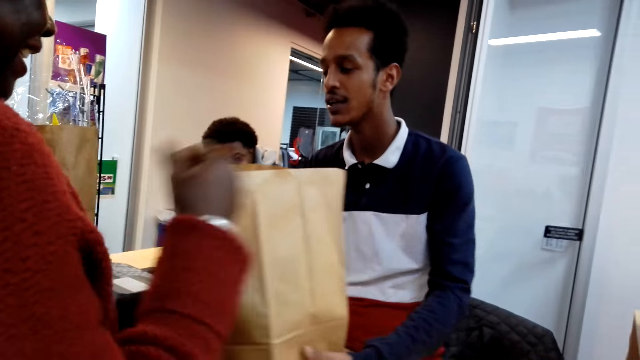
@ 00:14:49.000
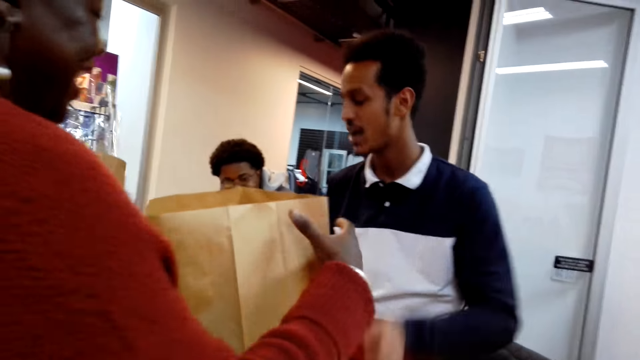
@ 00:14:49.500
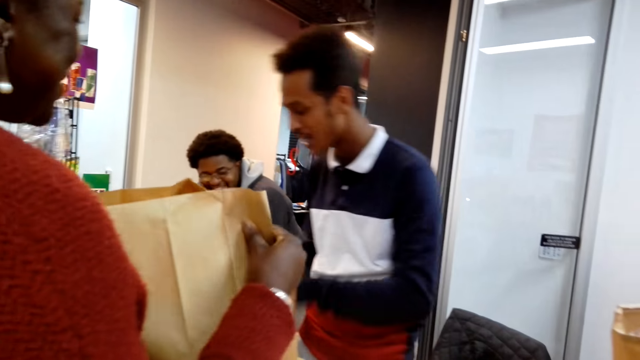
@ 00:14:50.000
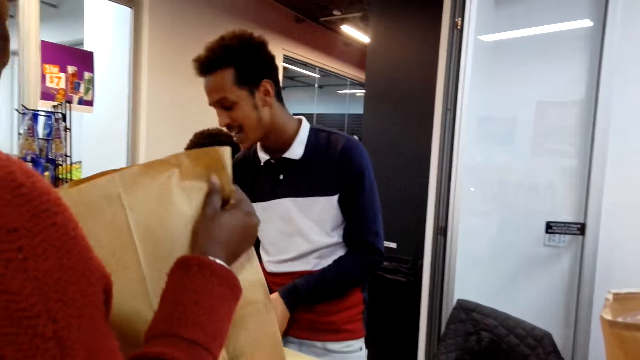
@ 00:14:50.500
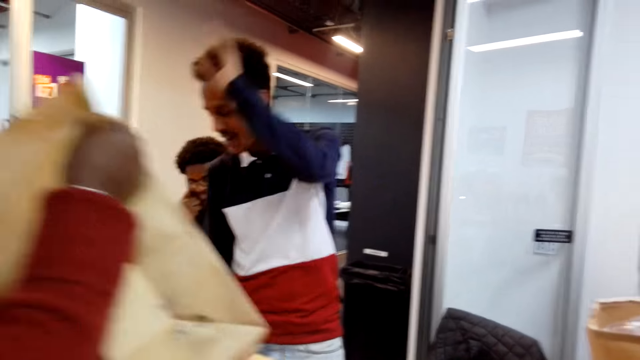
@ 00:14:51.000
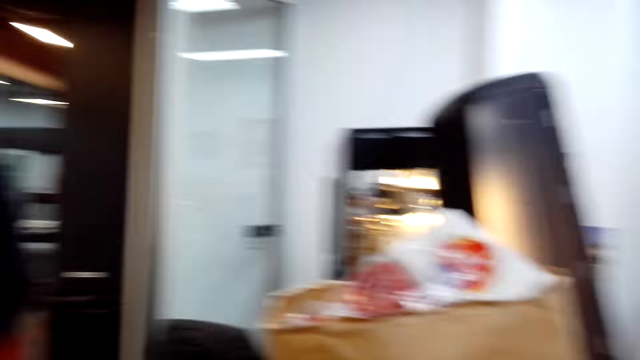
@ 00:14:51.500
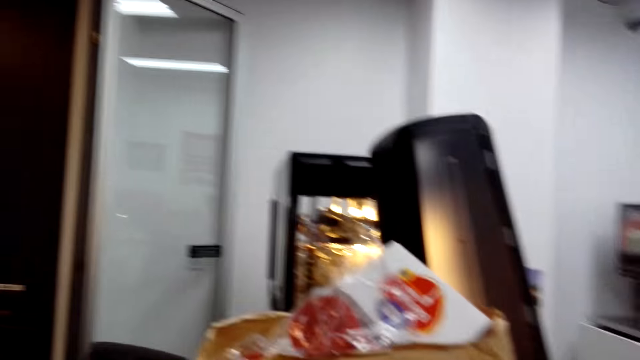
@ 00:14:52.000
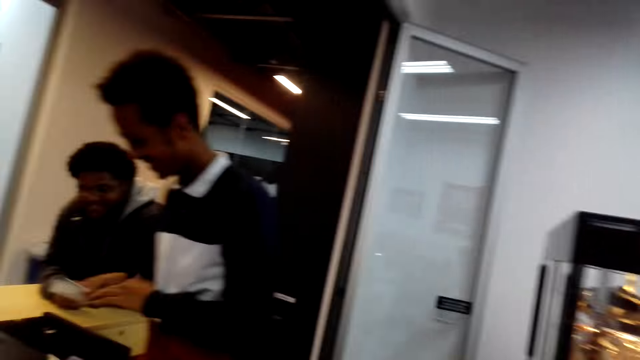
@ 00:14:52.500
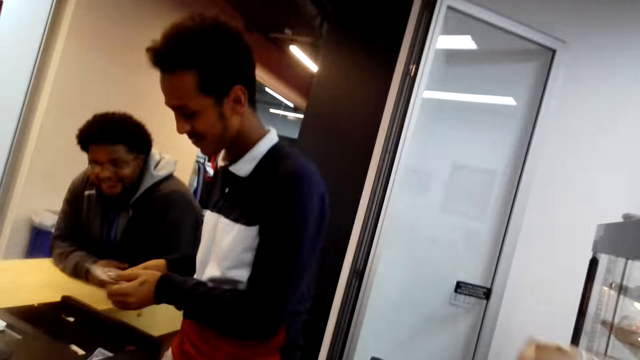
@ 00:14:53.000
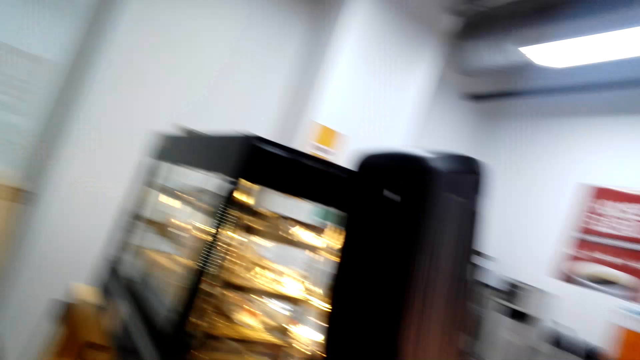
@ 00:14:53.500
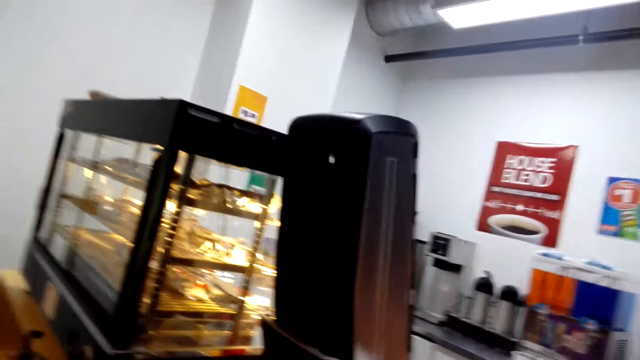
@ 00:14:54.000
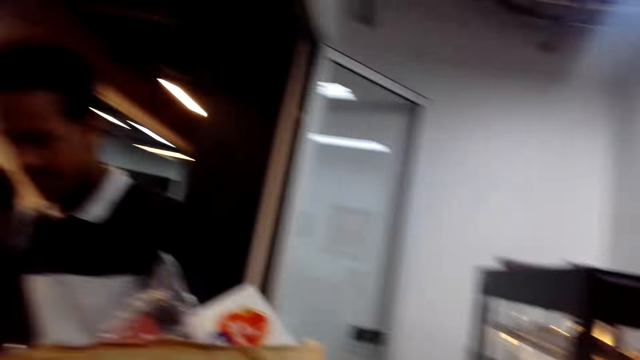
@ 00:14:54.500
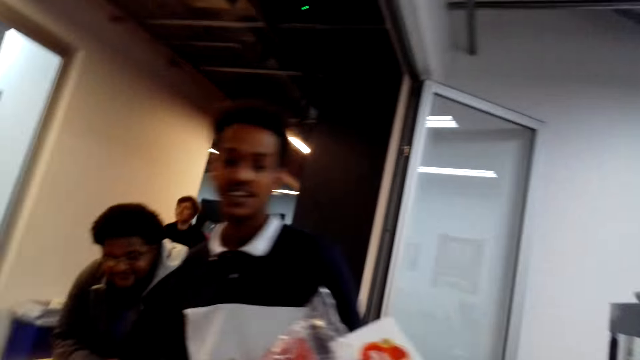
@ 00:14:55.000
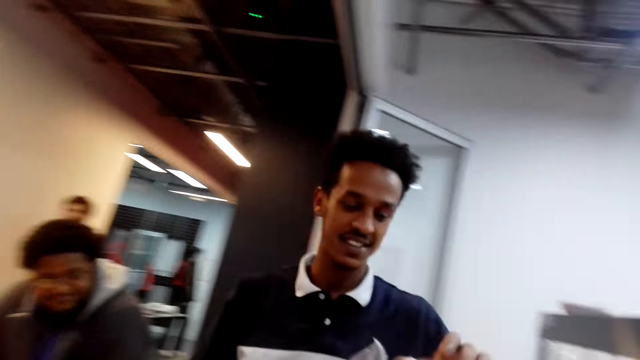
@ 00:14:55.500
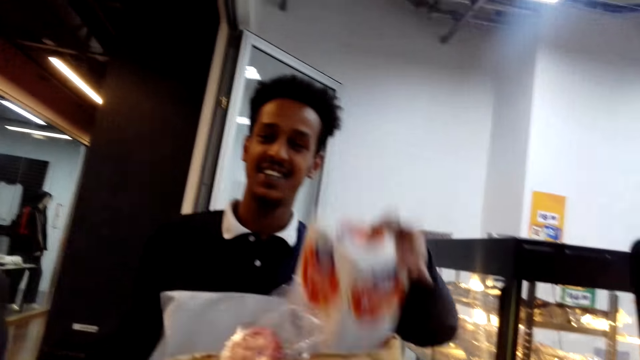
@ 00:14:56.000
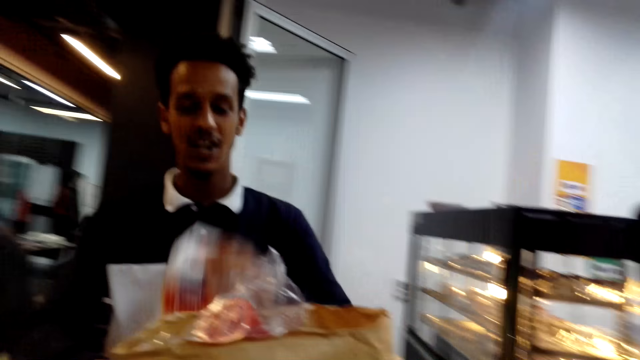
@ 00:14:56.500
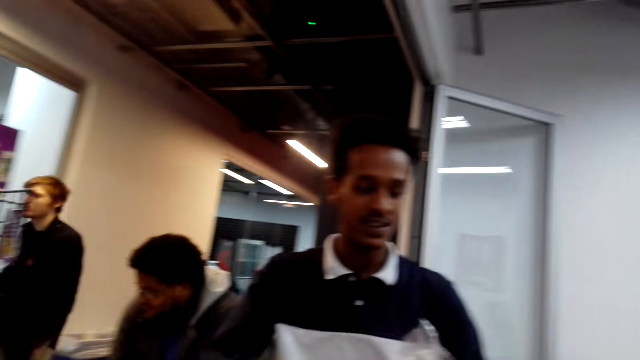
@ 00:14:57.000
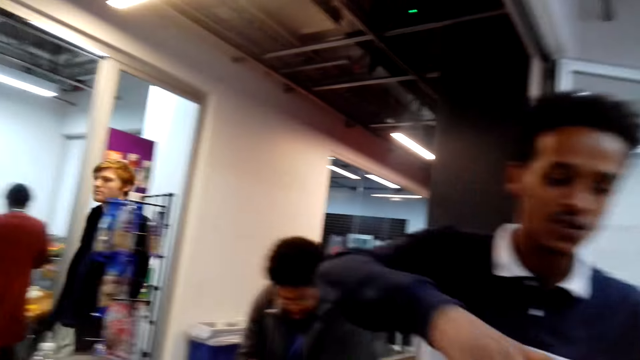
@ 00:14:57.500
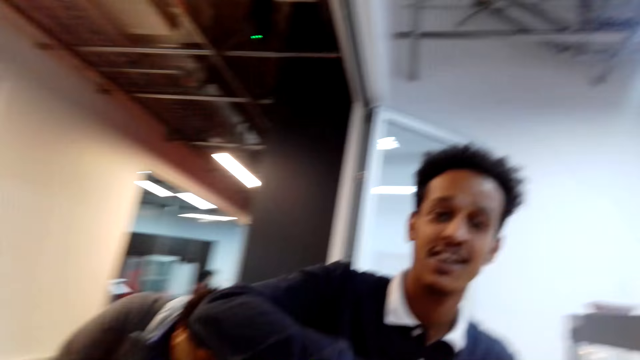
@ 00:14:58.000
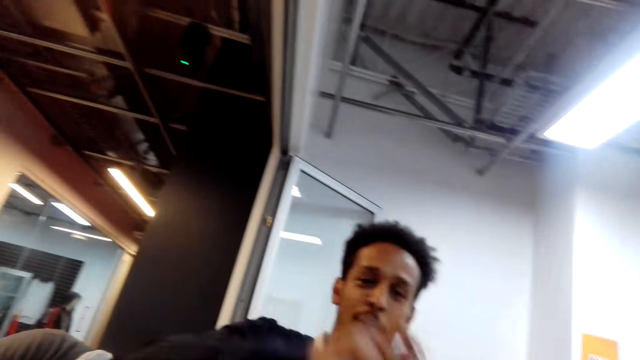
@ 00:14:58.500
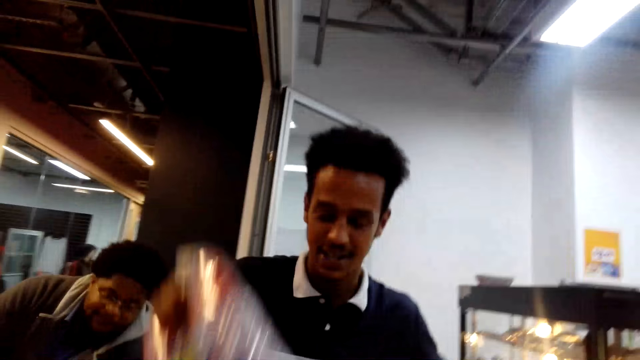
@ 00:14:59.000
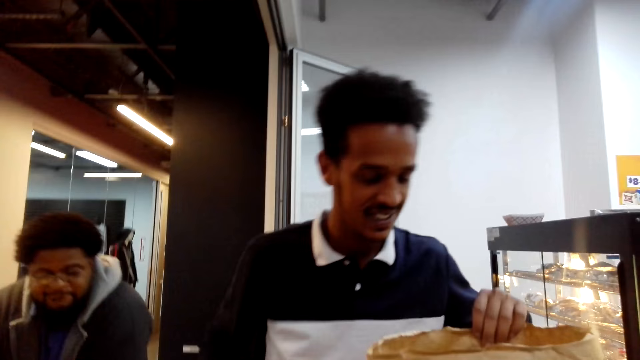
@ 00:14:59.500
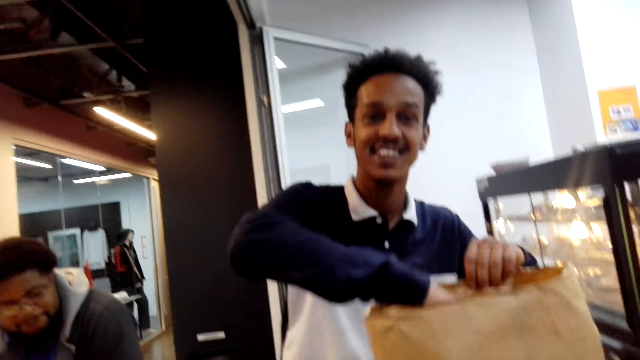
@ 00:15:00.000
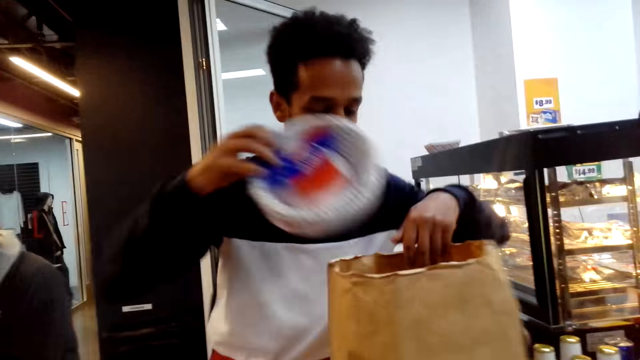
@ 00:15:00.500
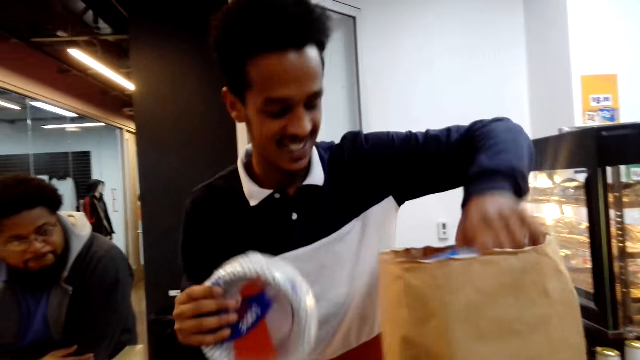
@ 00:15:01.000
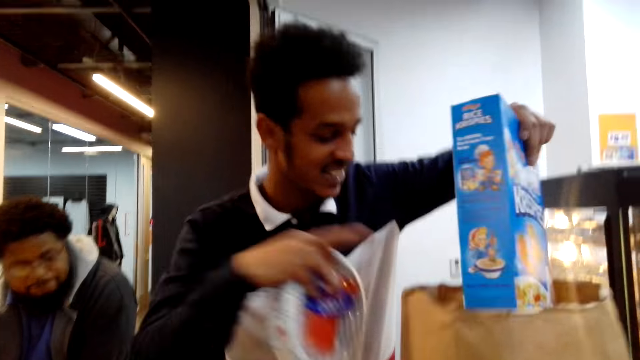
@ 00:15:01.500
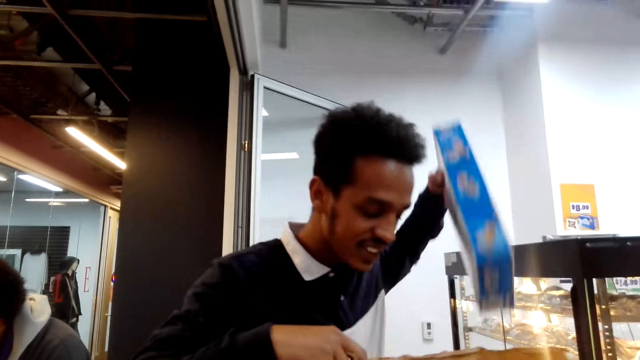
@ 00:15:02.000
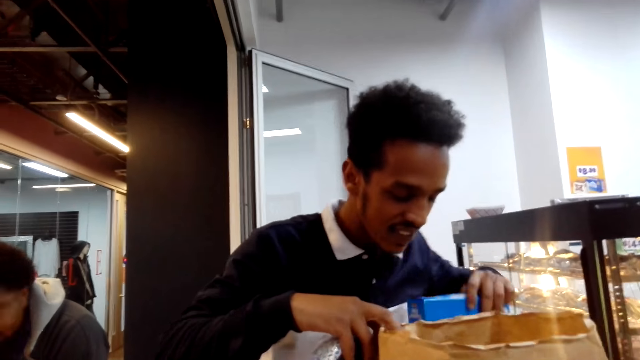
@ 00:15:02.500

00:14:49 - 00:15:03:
A man converses with a woman. The camera wearer looks around the supermarket. They move the camera around. They converse with the man. The man converses with the camera wearer. The camera wearer packs the food. The man unpacks the food from the paper.

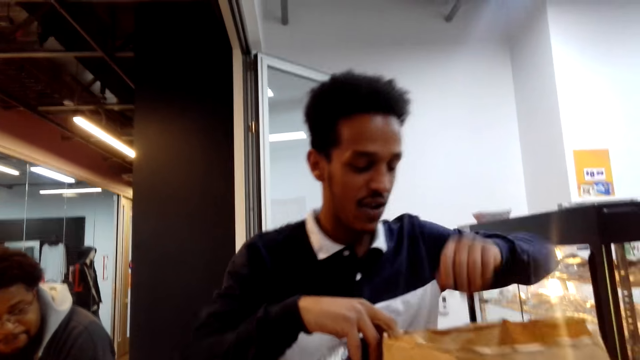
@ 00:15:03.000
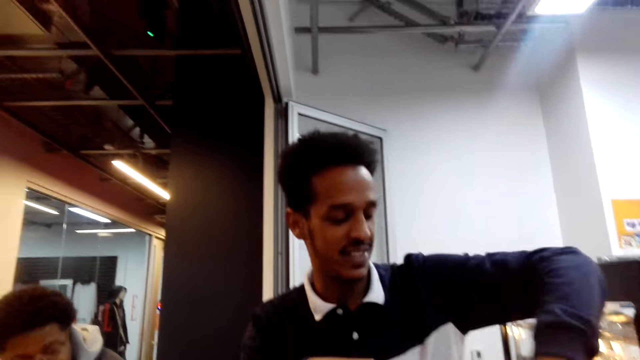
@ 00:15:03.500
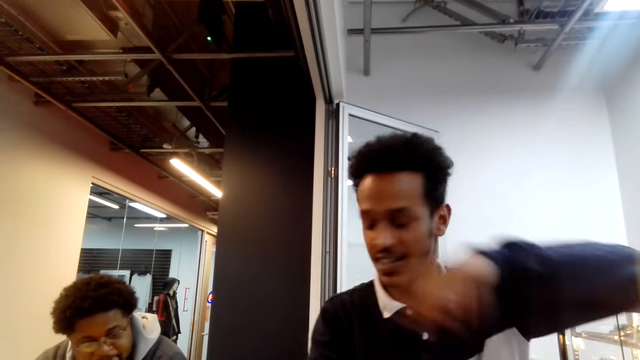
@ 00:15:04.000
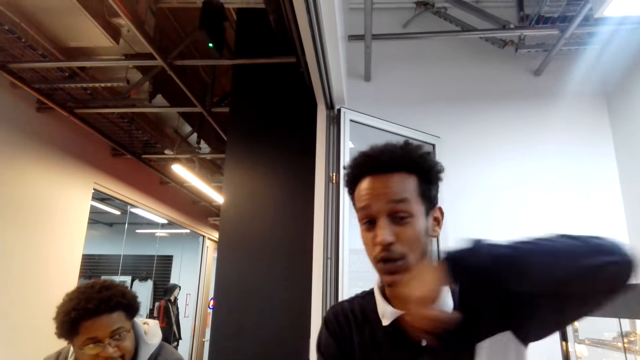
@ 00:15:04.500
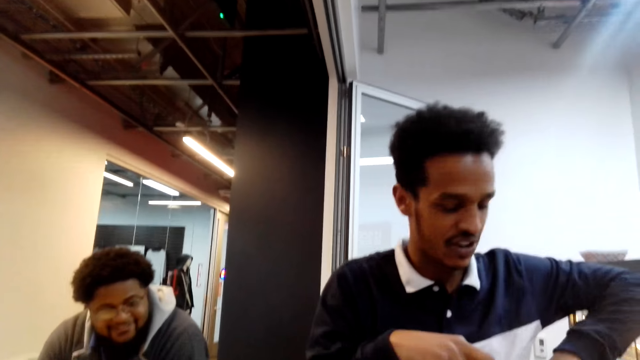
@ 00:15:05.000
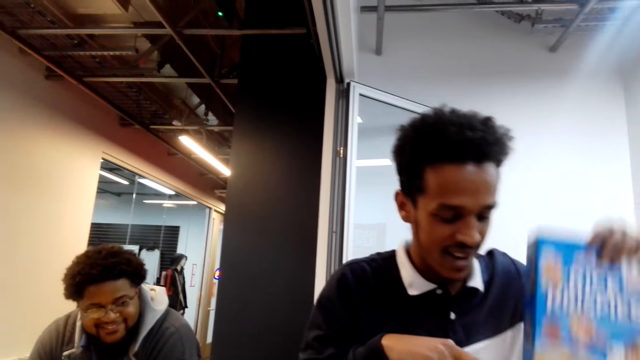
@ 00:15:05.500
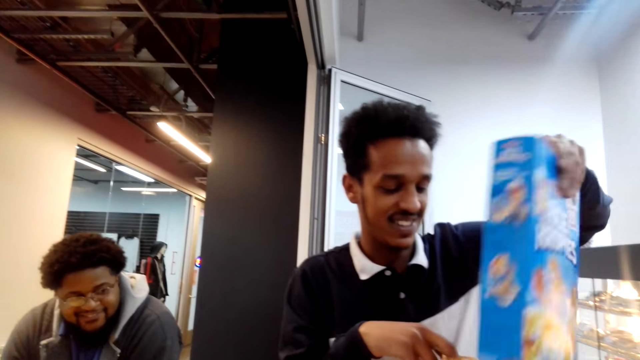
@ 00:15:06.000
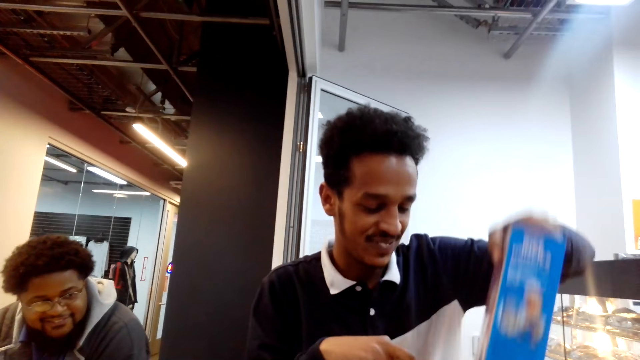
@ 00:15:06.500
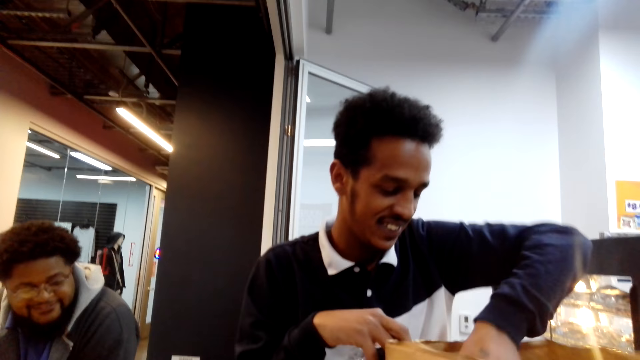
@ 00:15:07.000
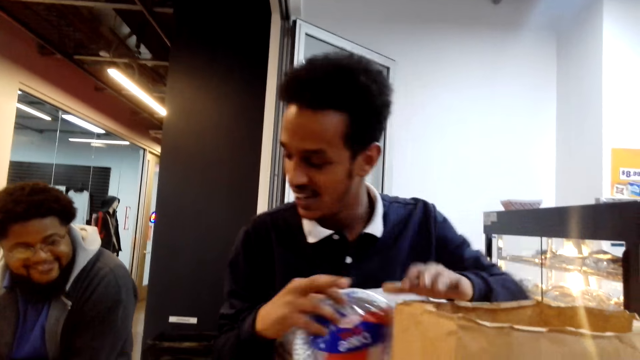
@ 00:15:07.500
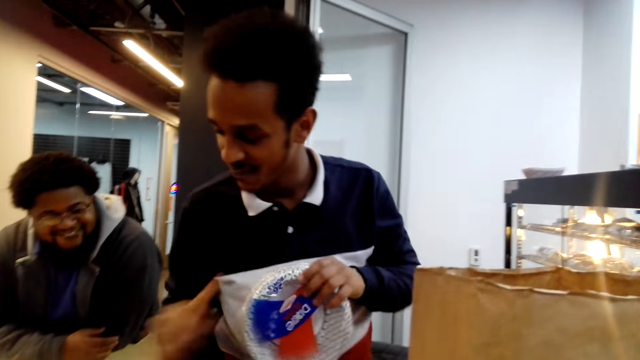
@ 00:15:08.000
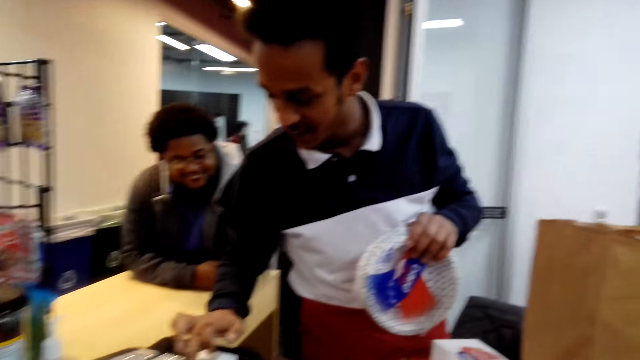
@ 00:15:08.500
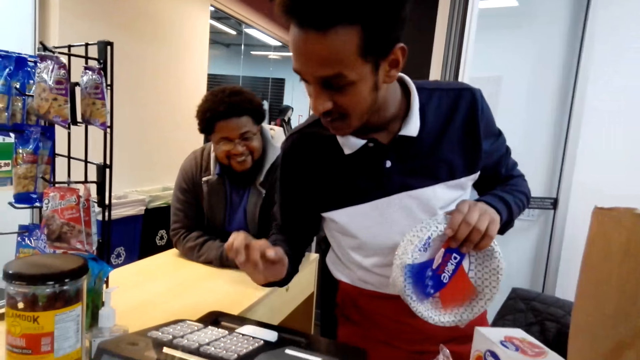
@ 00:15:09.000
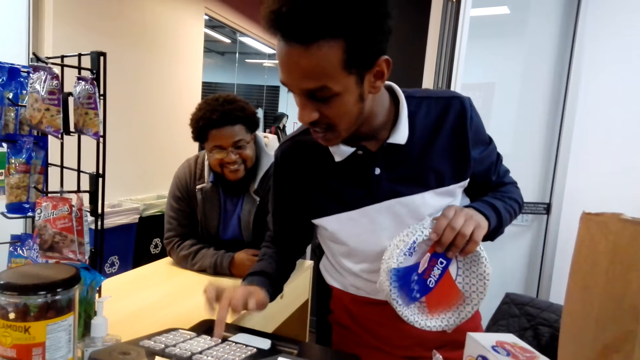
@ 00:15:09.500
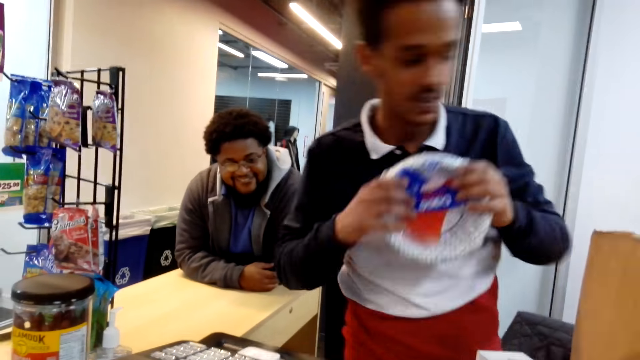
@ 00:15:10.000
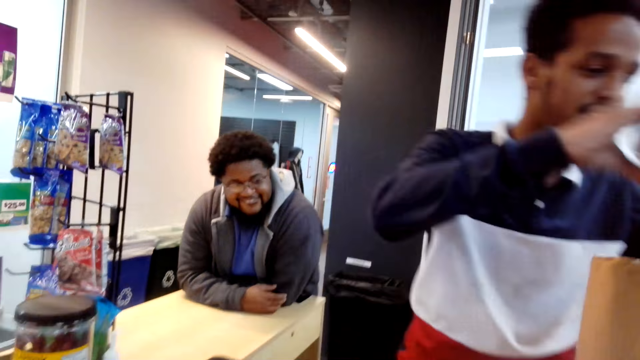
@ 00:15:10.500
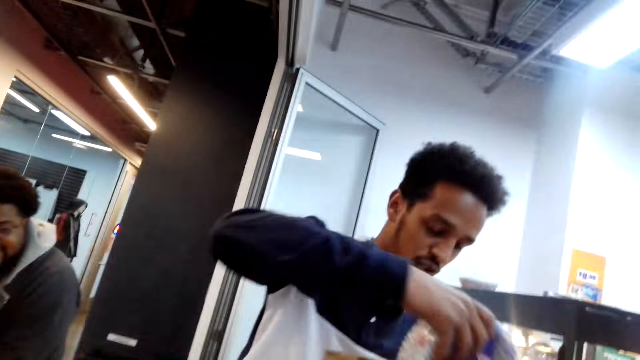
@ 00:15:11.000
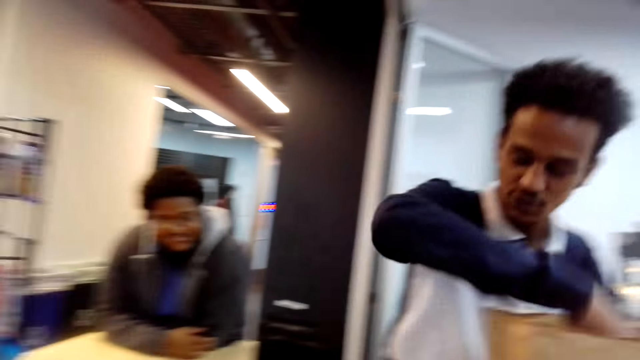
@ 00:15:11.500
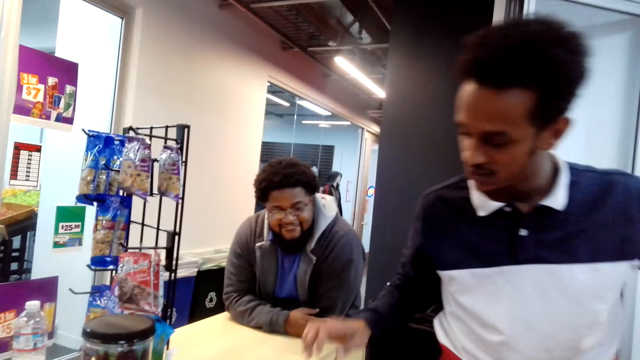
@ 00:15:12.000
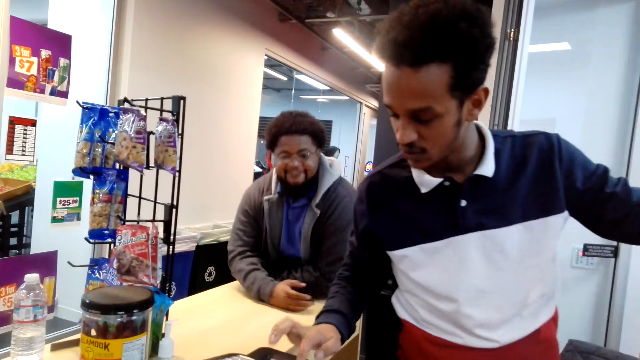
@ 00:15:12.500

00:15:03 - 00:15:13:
The camera wearer converses with a man. The man packs the foods in the paper. The man scans the items and puts the items in the paper bag.
